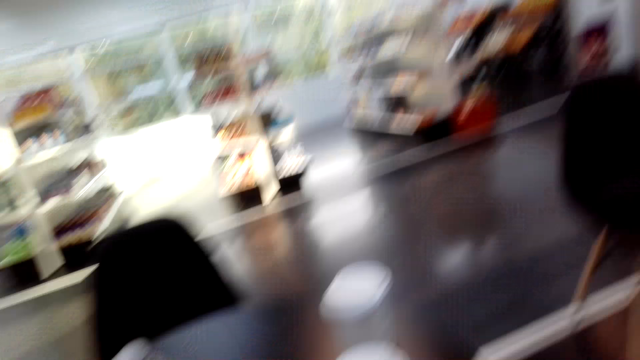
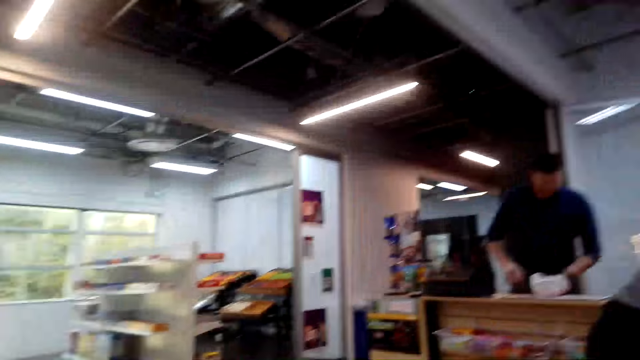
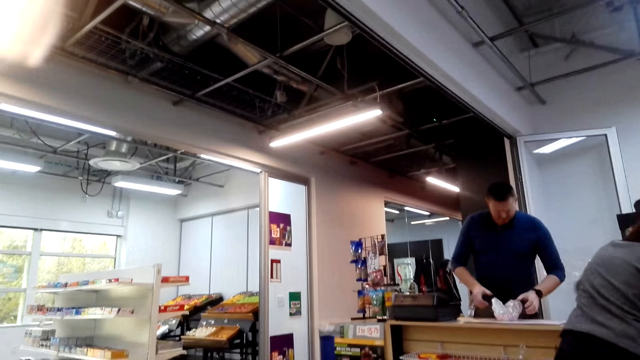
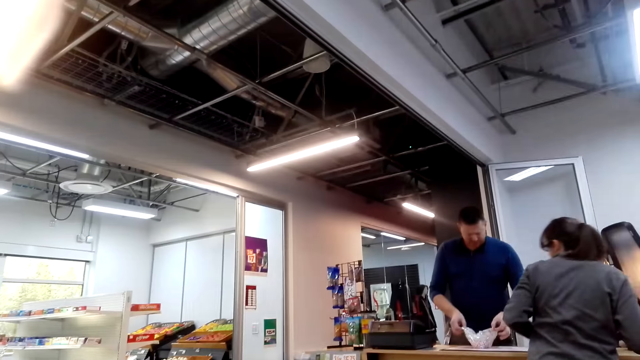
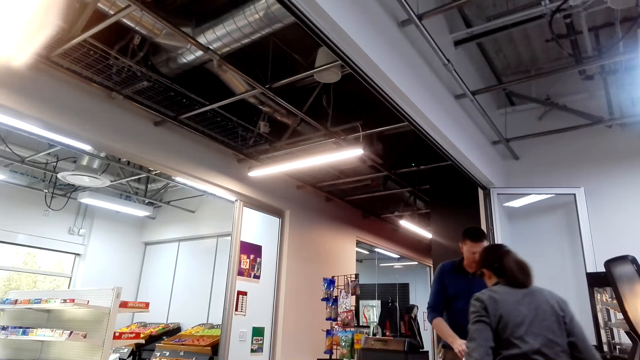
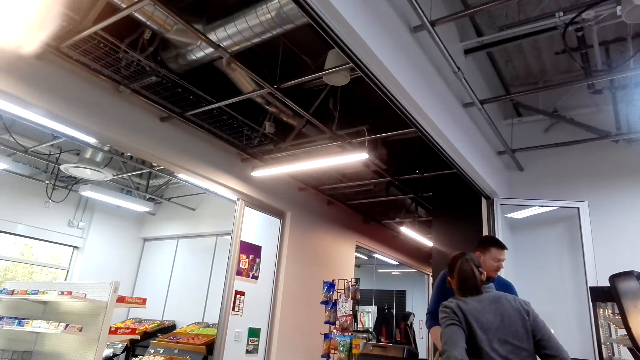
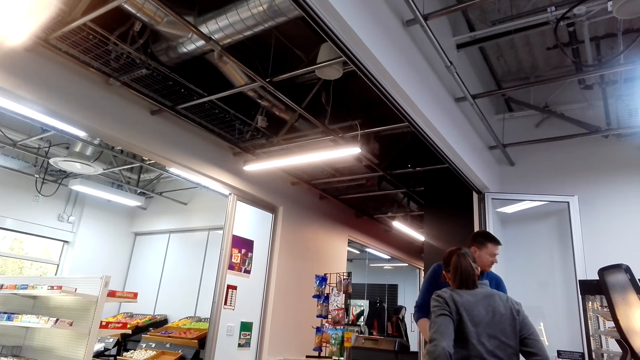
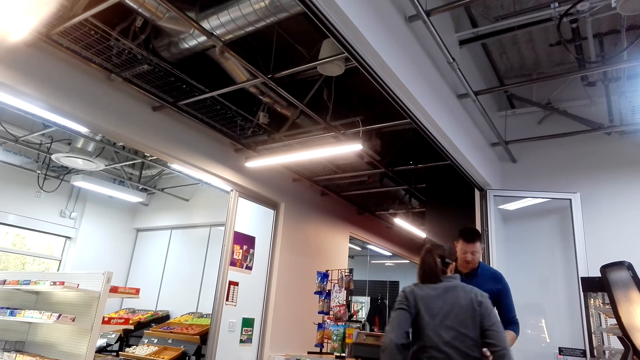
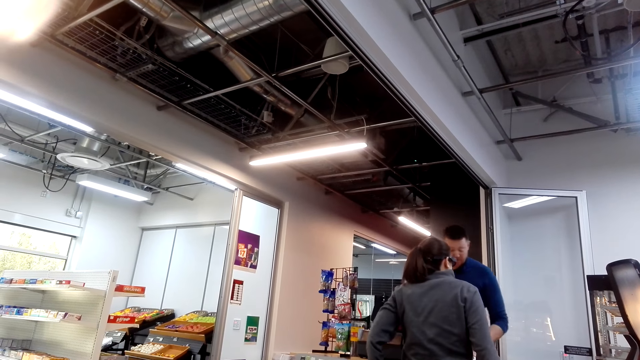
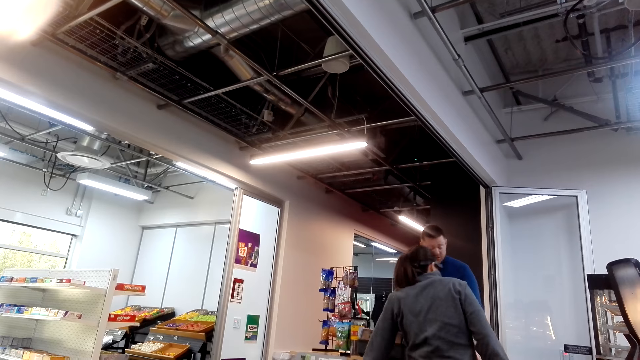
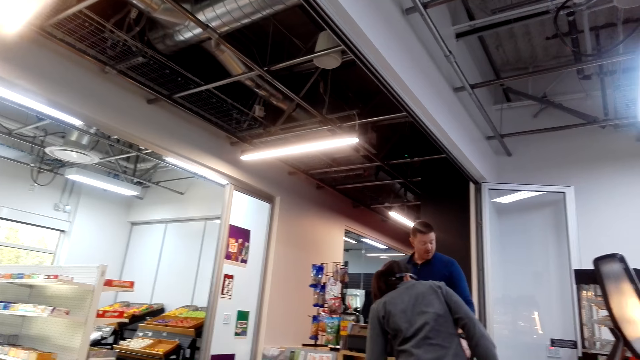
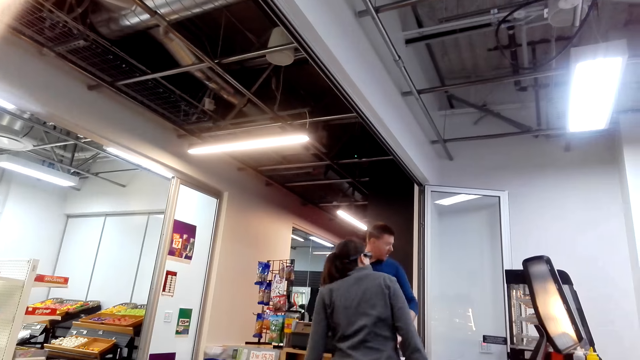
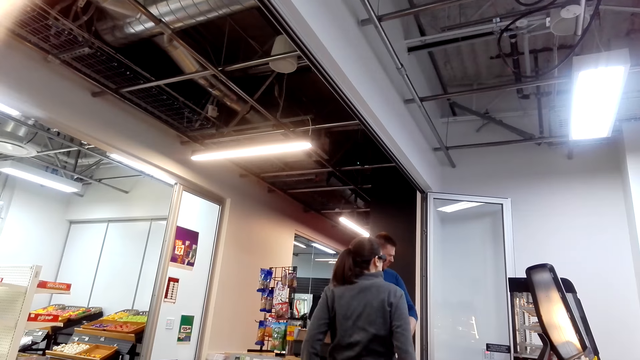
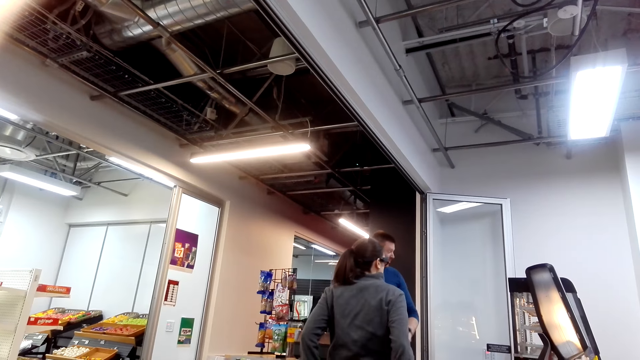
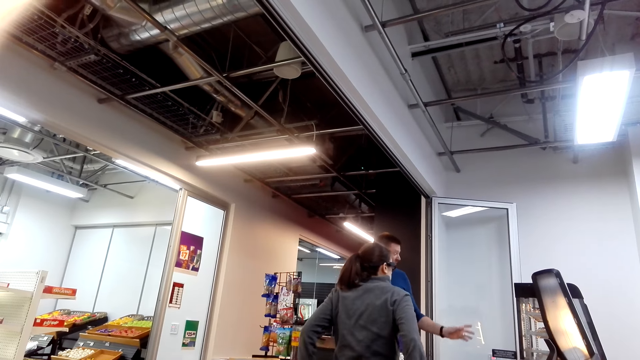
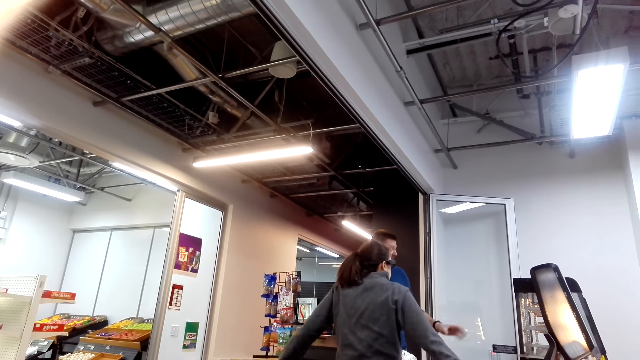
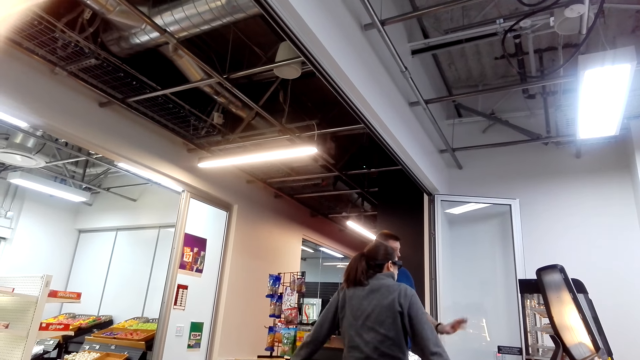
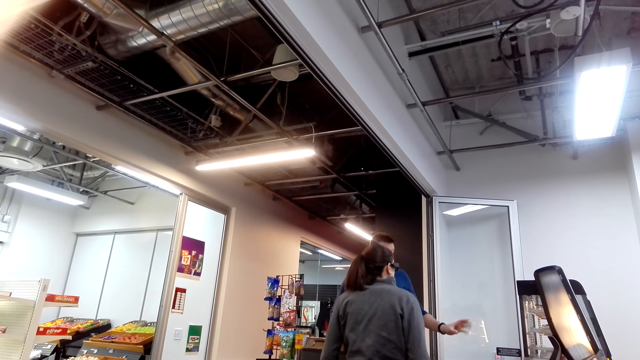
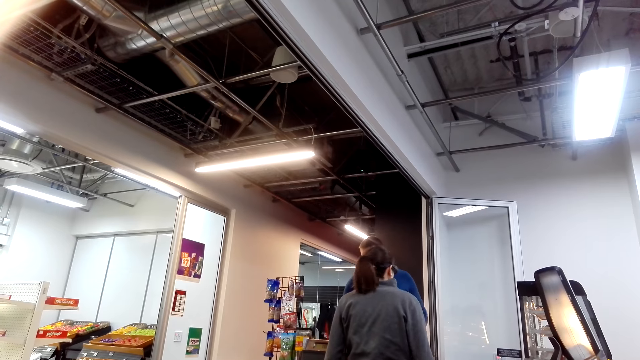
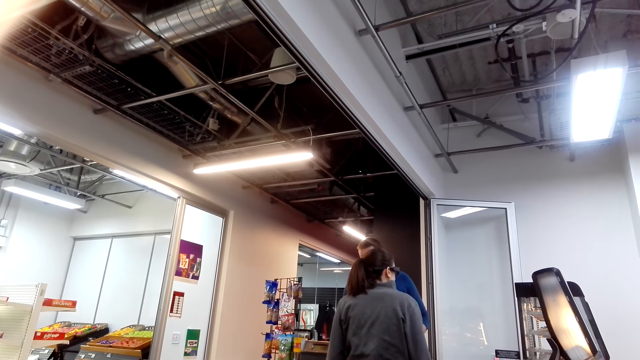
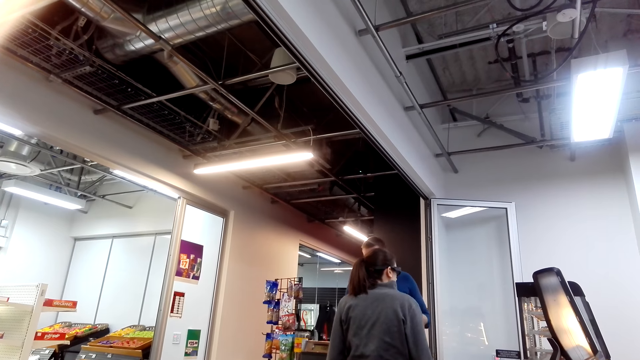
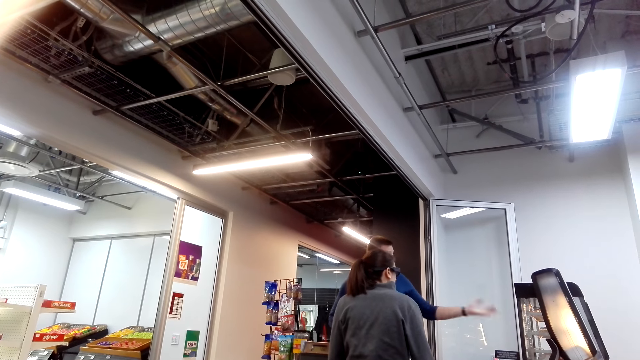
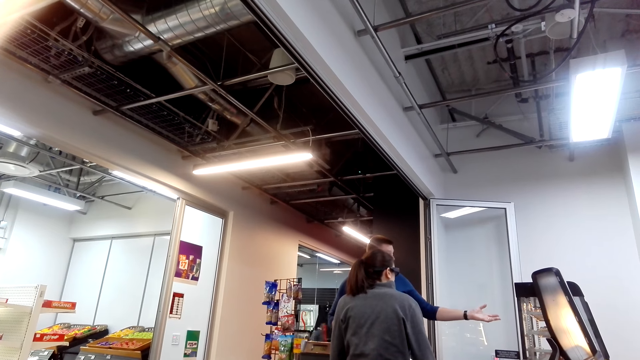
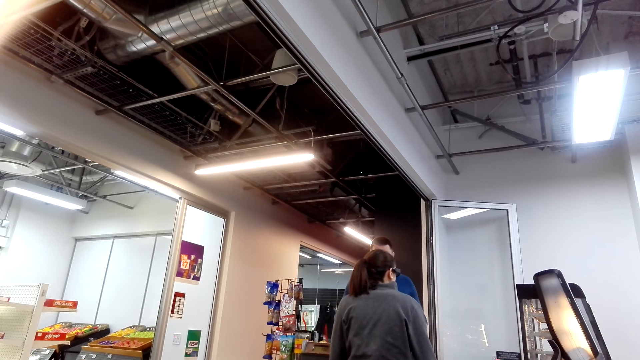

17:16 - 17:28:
The camera wearer looks at a person and another person. A lady stands at the counter. The camera wearer looks around.

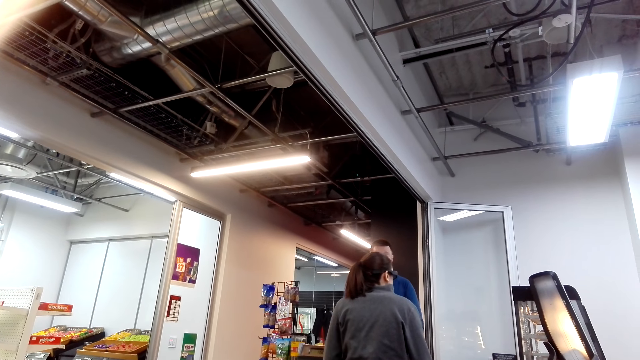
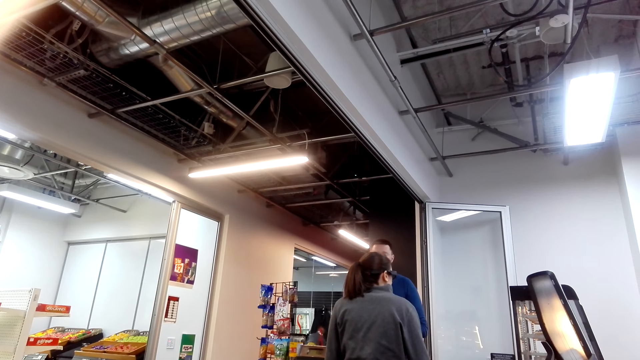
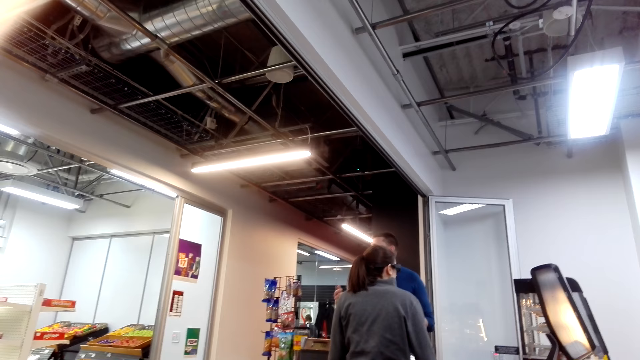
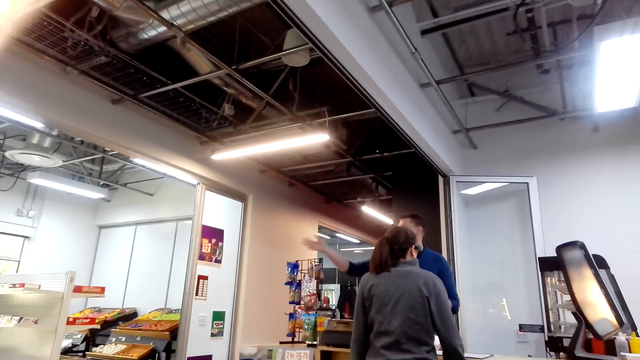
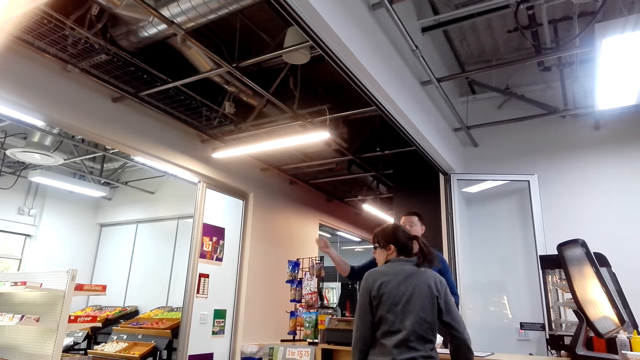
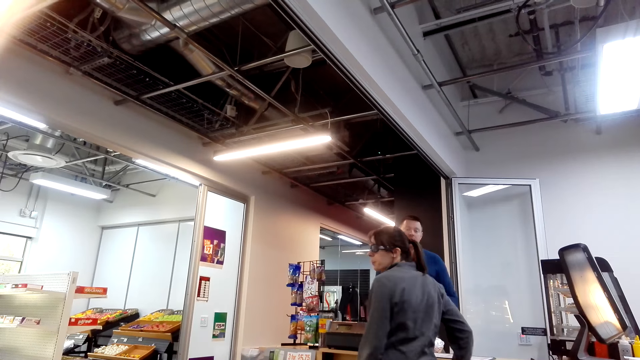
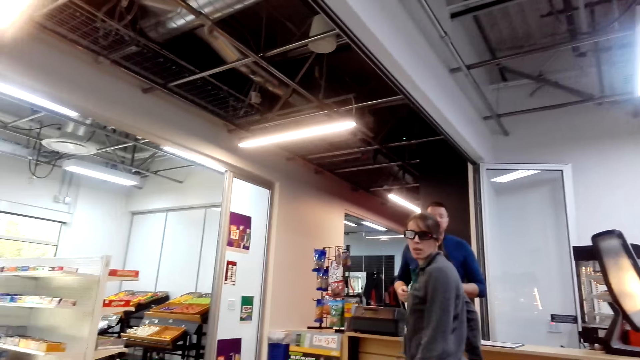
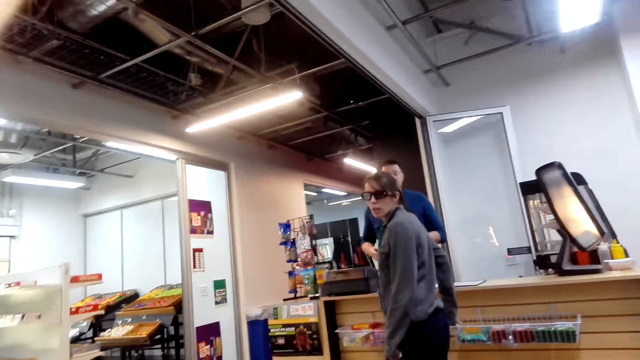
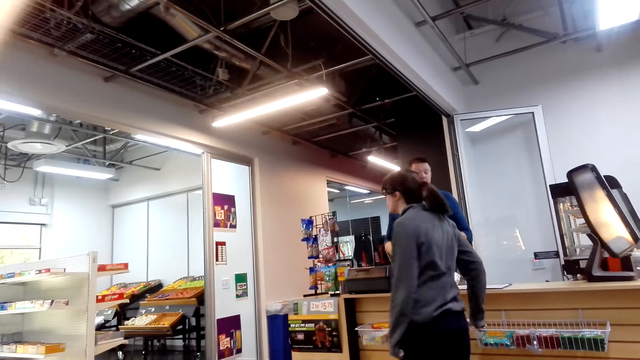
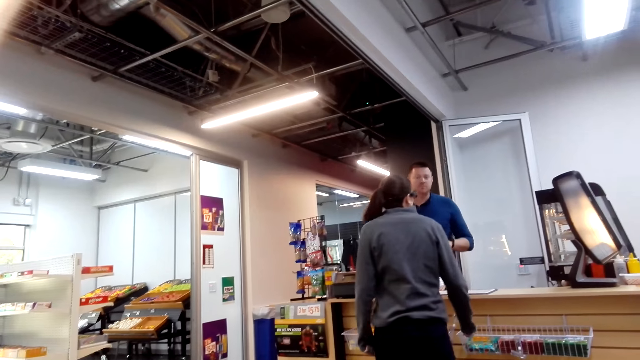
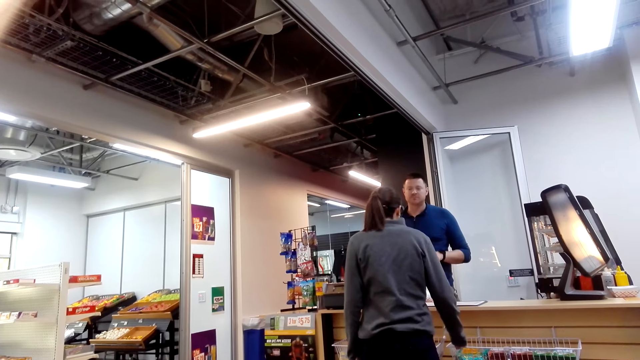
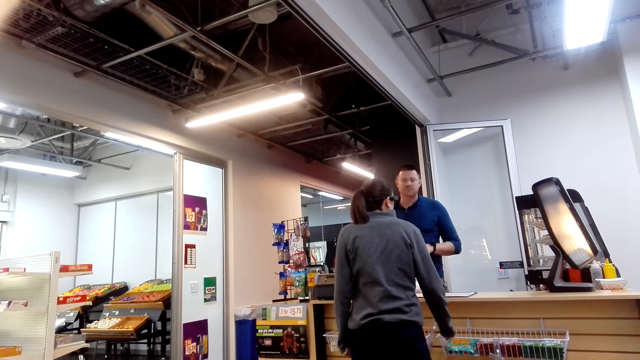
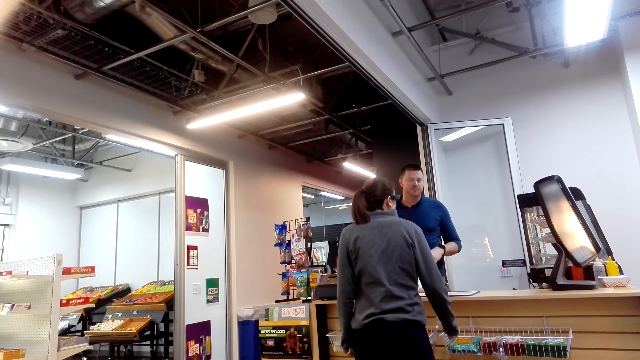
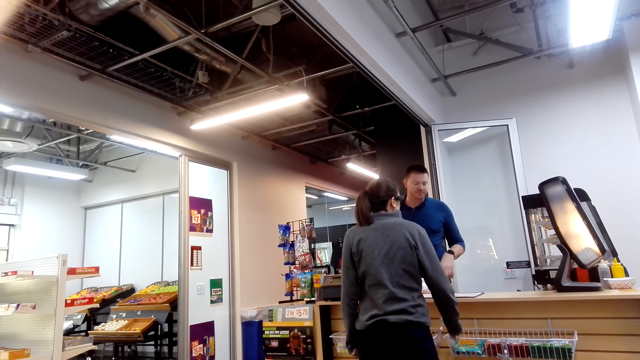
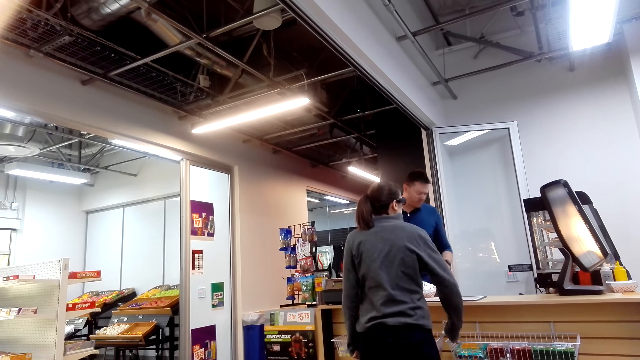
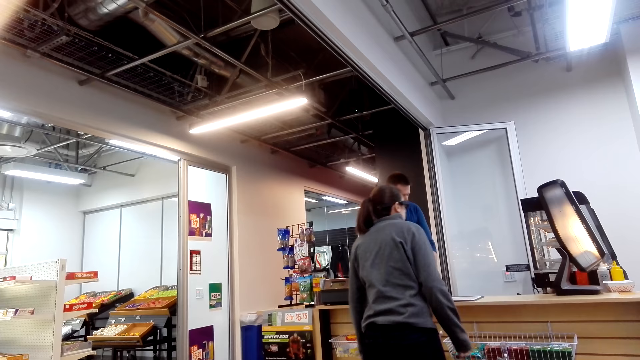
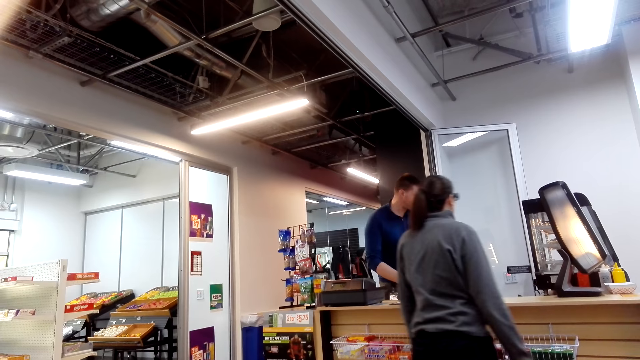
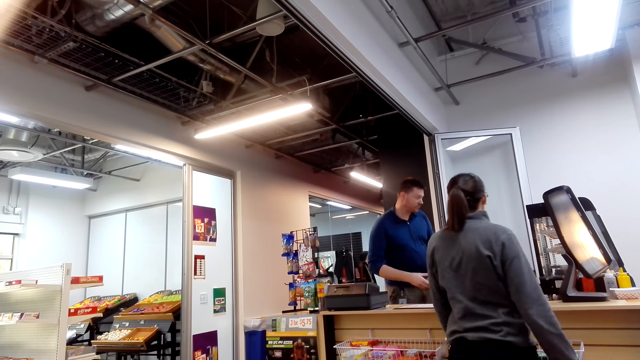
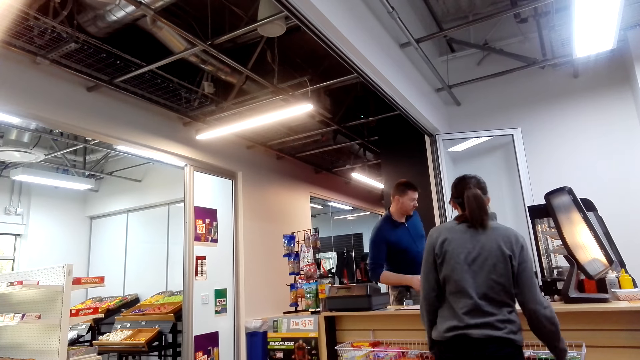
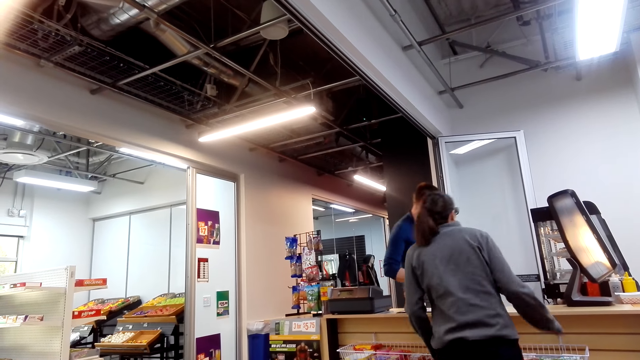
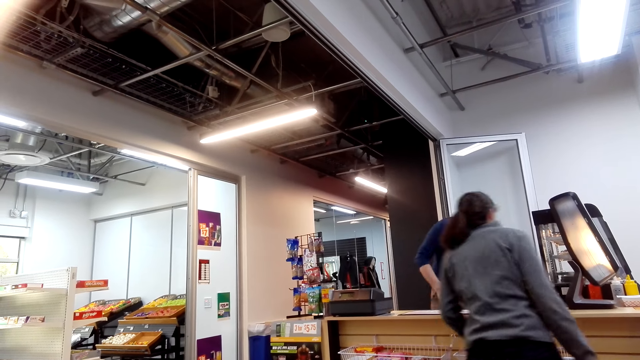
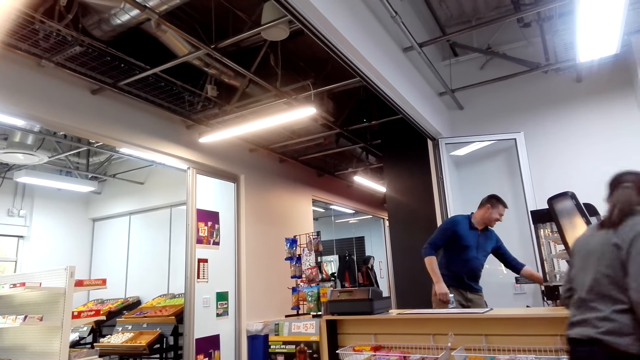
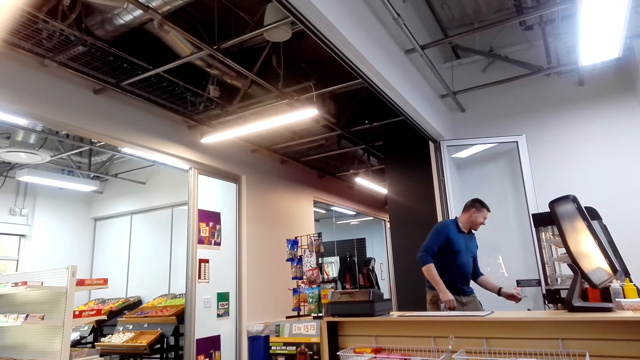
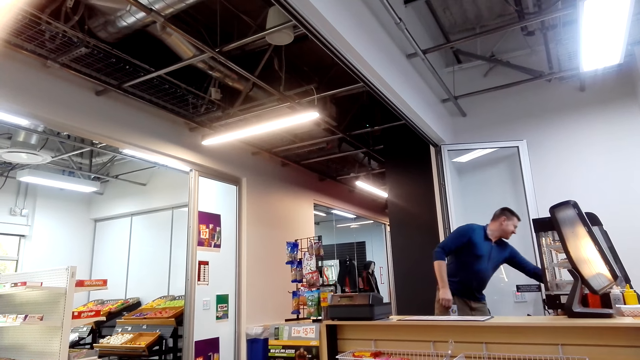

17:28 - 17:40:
A lady looks at the camera wearer. The lady looks around and walks around.
